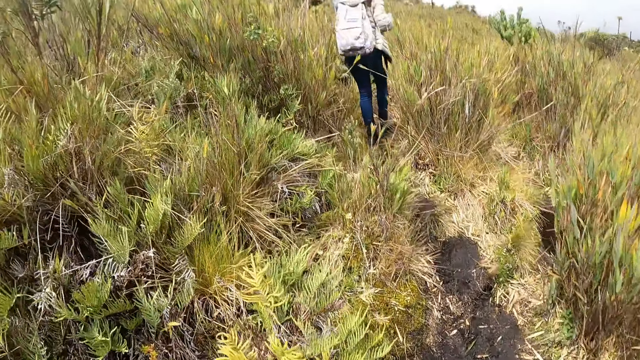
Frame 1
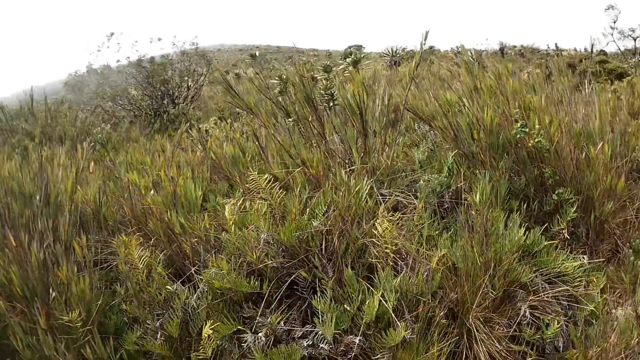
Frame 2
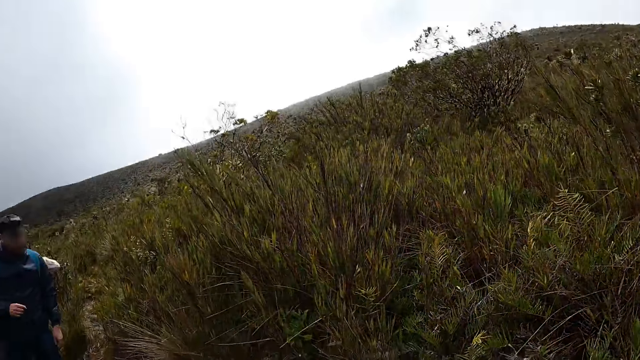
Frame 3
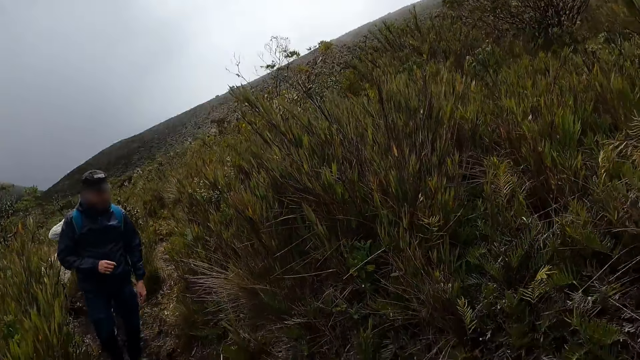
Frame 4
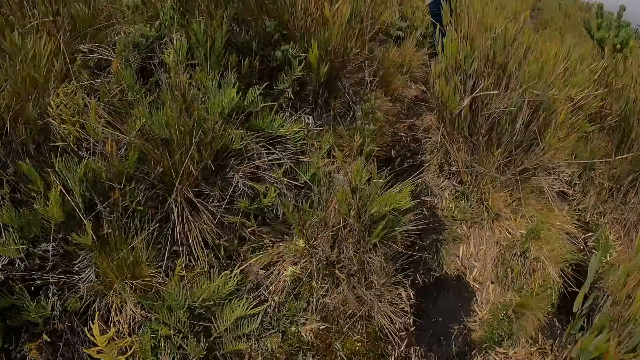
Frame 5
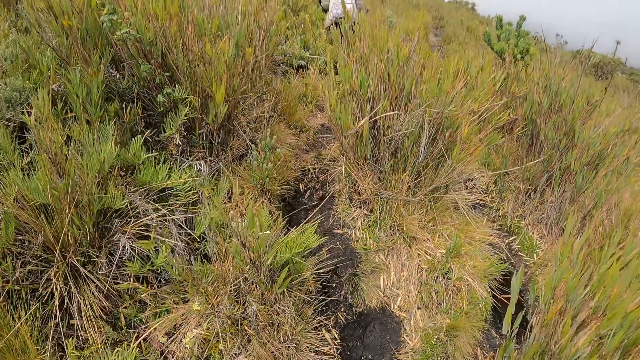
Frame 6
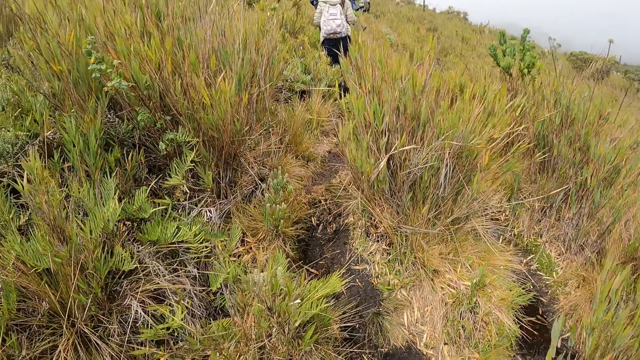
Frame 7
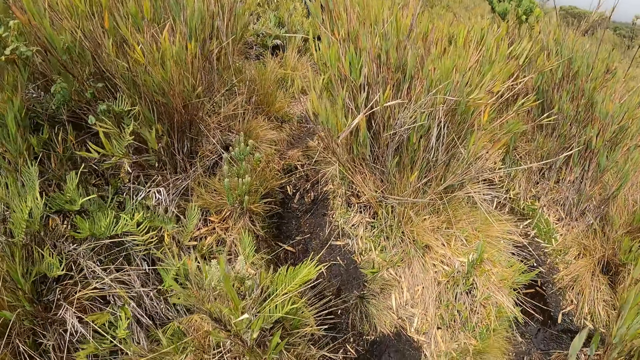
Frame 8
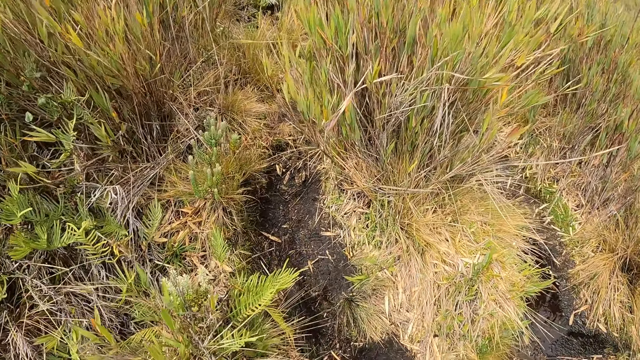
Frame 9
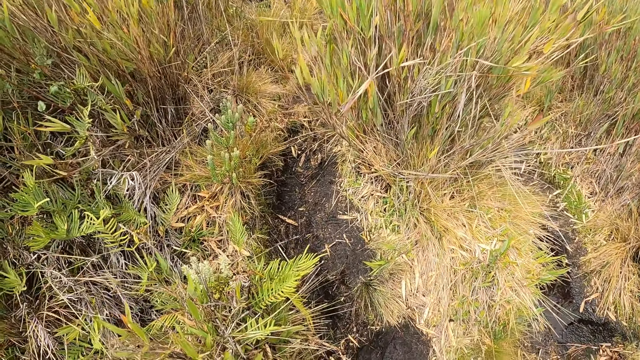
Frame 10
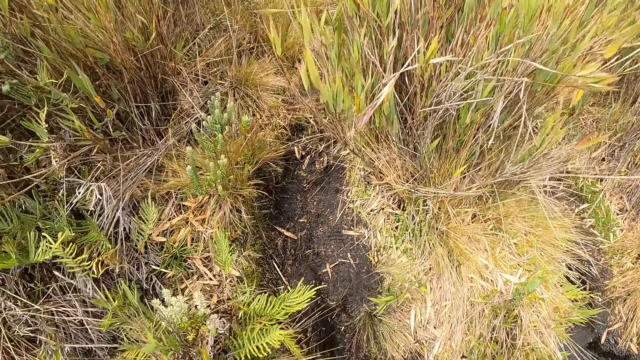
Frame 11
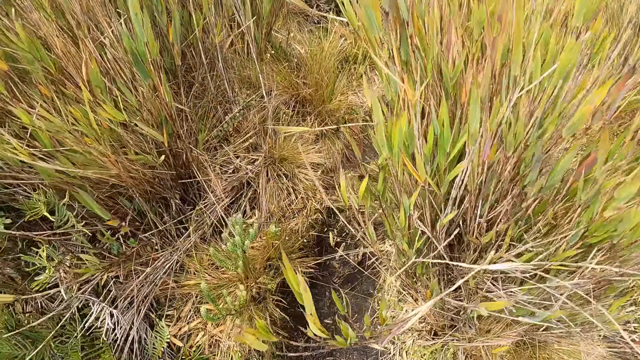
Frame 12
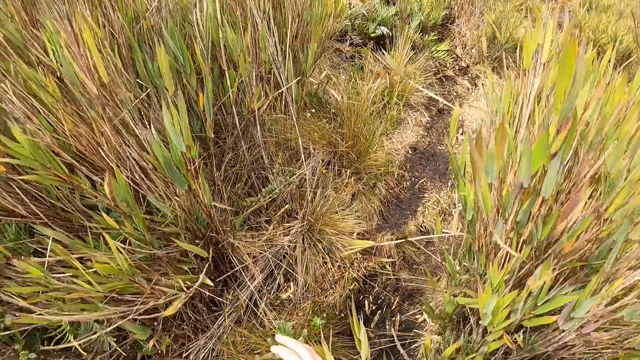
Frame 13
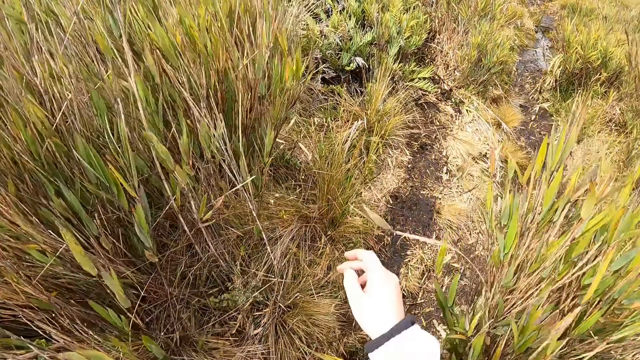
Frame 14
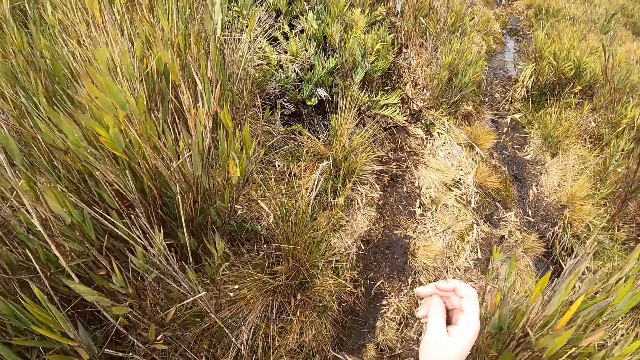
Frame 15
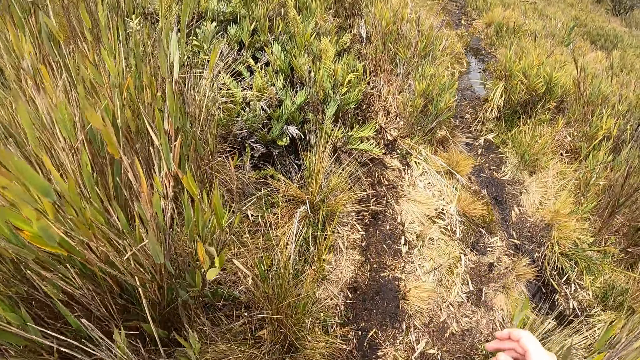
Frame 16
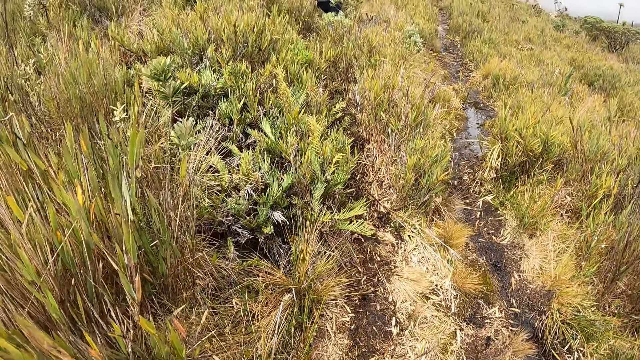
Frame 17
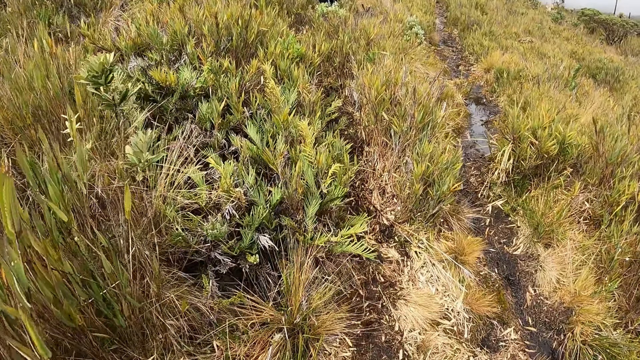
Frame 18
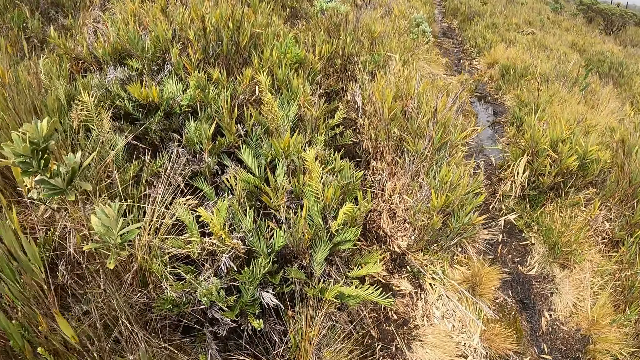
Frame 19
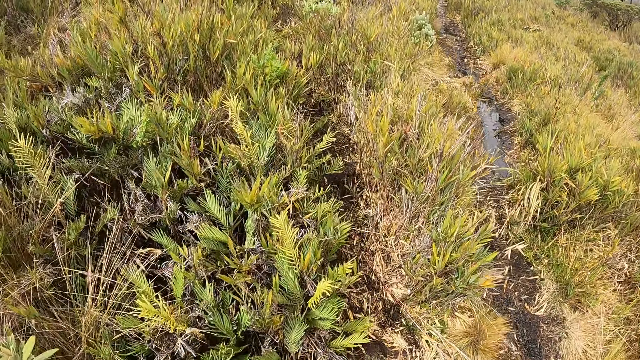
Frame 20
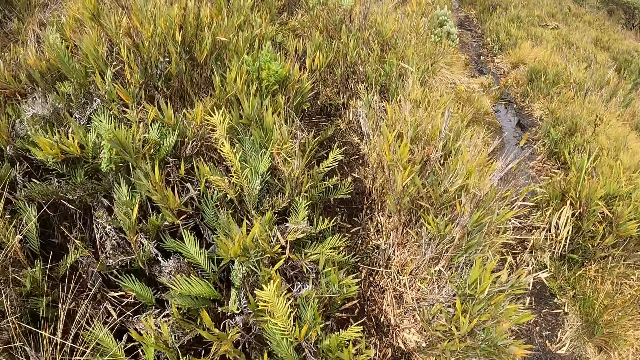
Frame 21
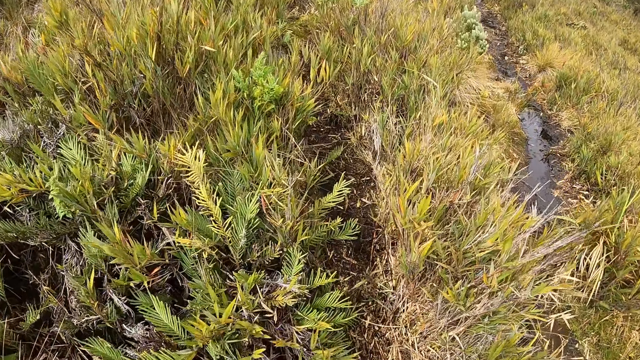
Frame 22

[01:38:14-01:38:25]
The camera wearer looks around the forest. He walks around the forest. He touches the plant with his right hand.

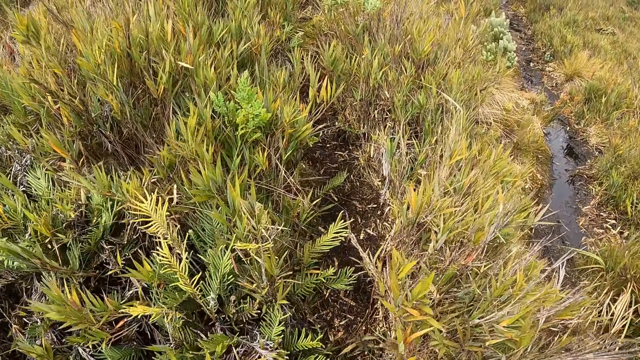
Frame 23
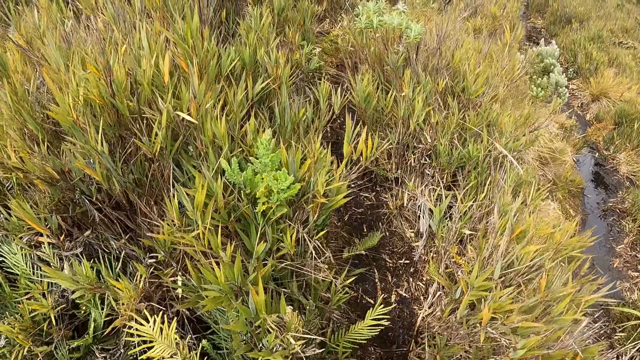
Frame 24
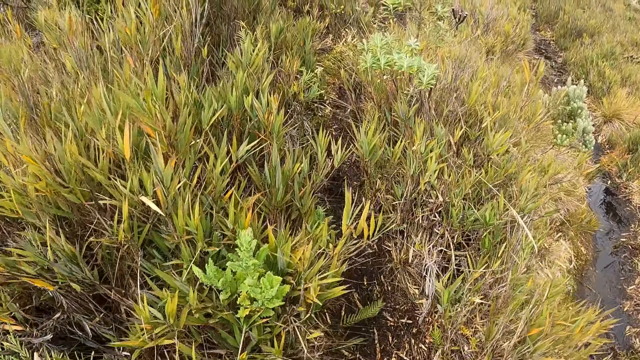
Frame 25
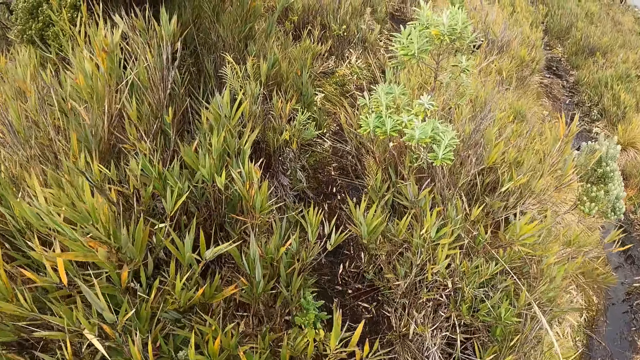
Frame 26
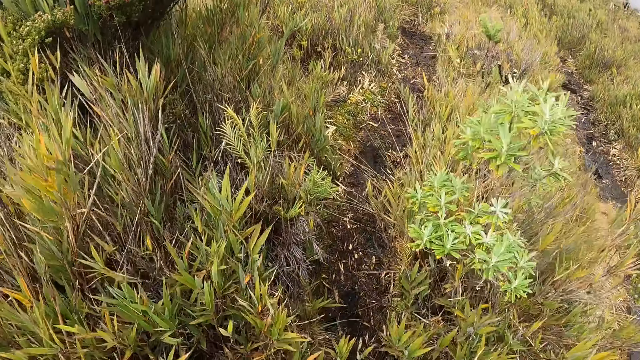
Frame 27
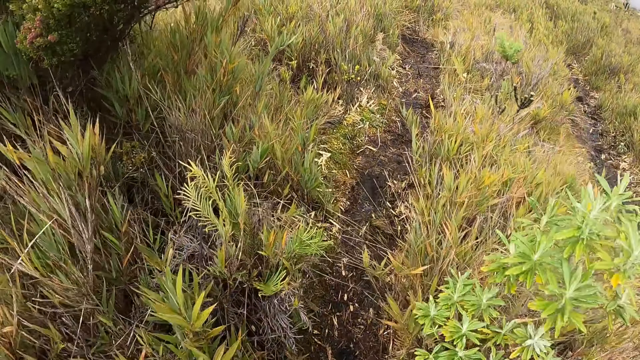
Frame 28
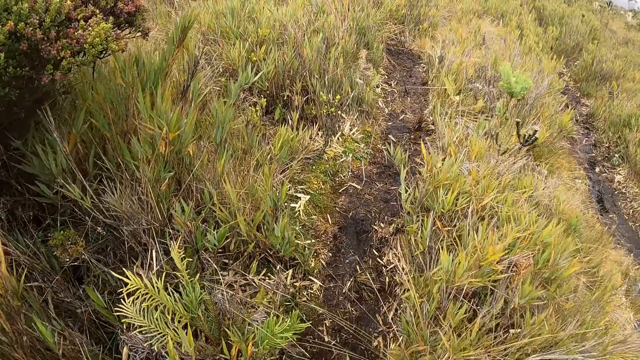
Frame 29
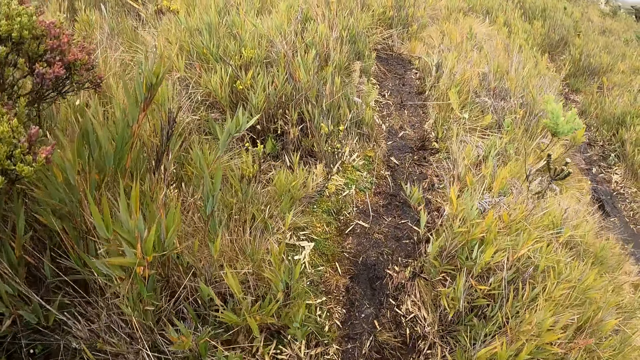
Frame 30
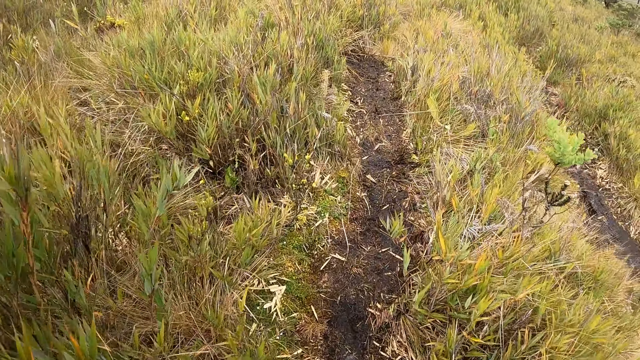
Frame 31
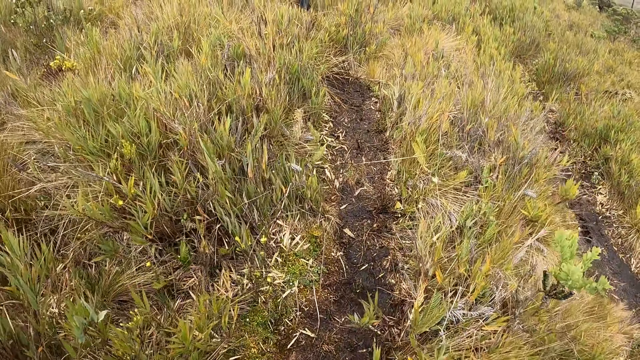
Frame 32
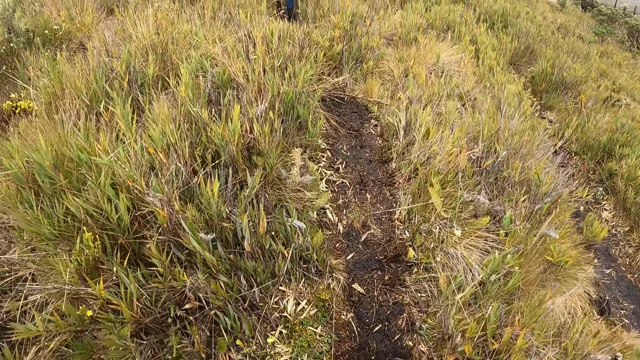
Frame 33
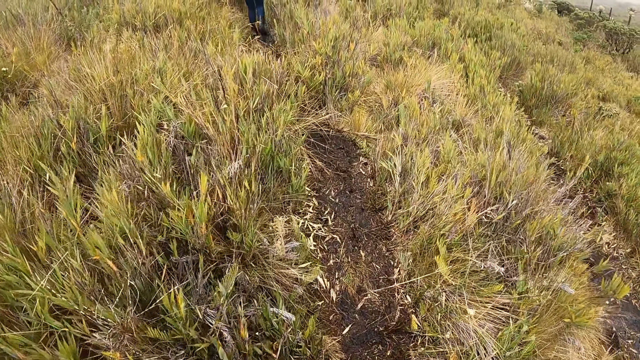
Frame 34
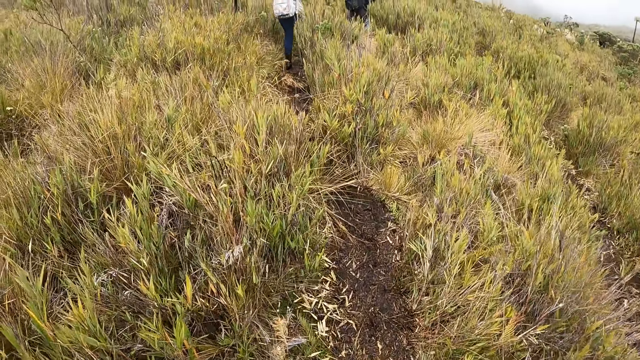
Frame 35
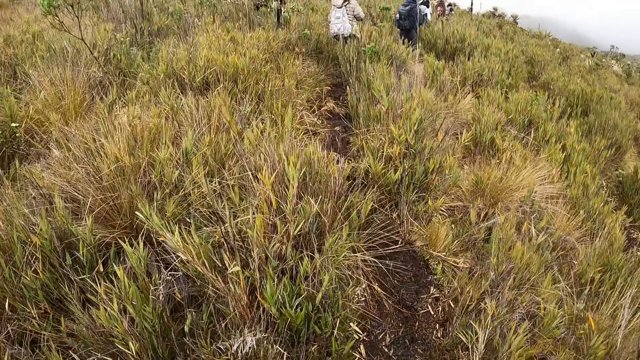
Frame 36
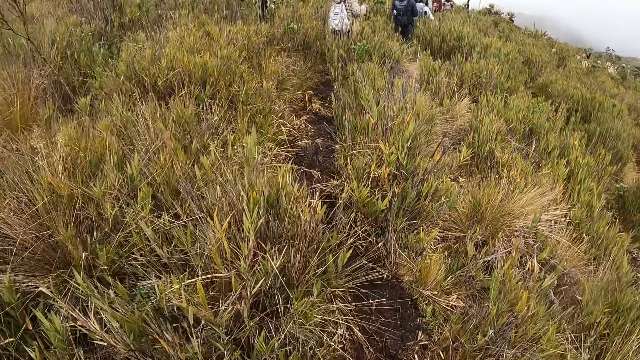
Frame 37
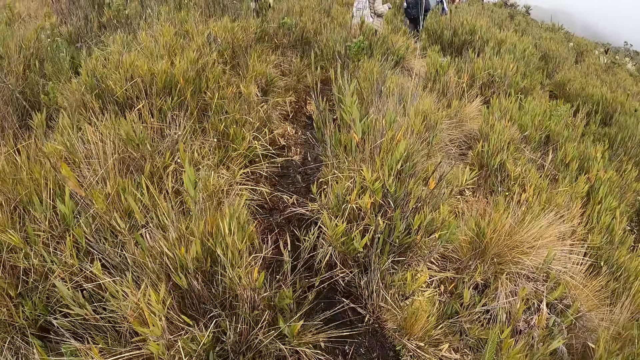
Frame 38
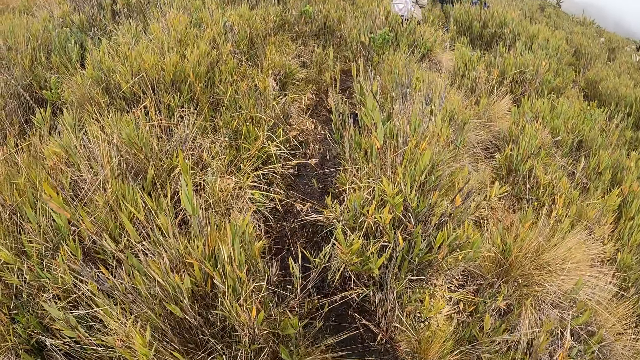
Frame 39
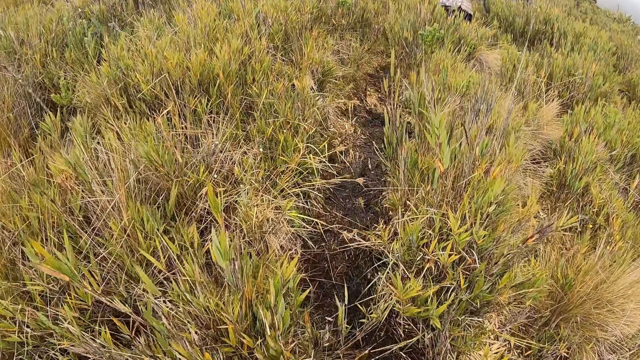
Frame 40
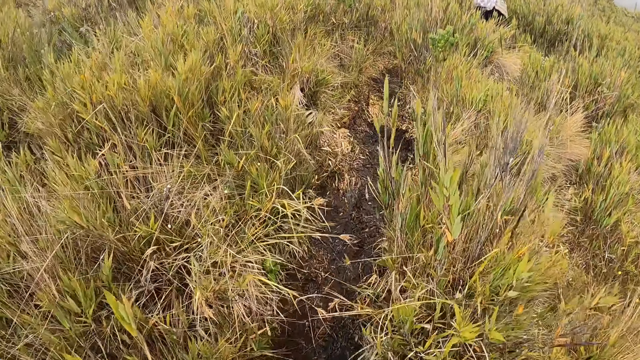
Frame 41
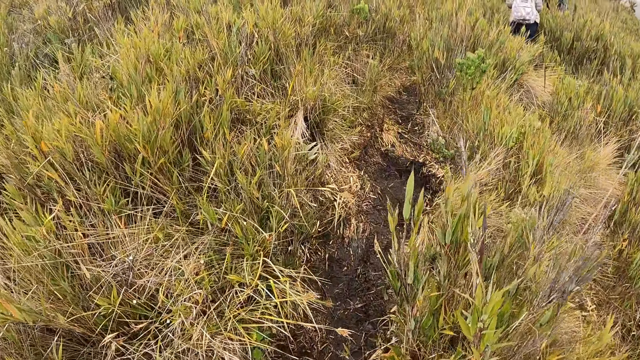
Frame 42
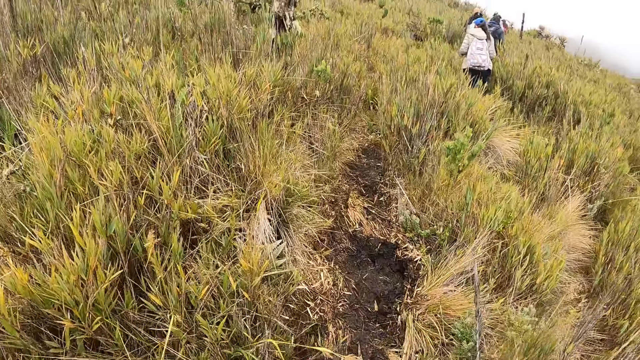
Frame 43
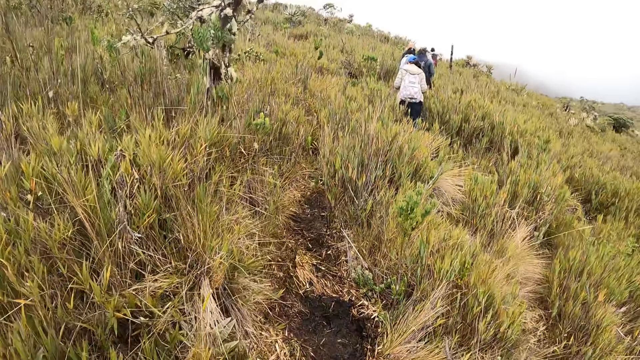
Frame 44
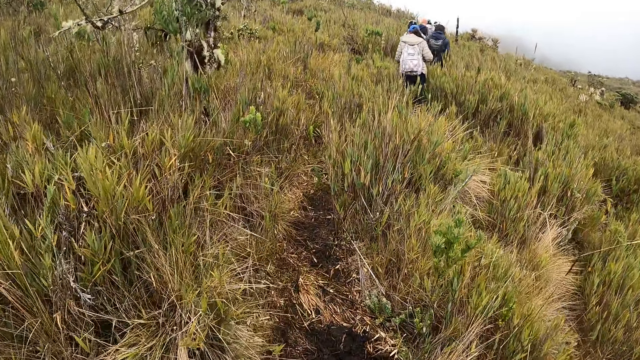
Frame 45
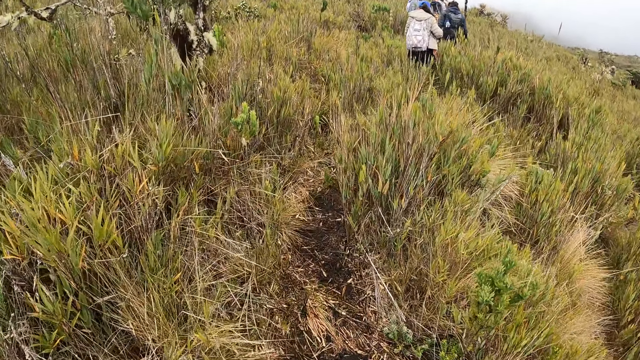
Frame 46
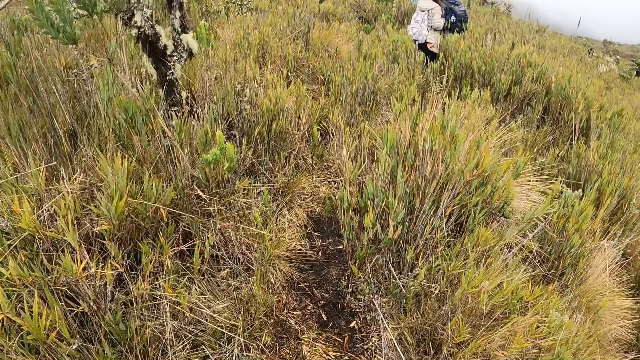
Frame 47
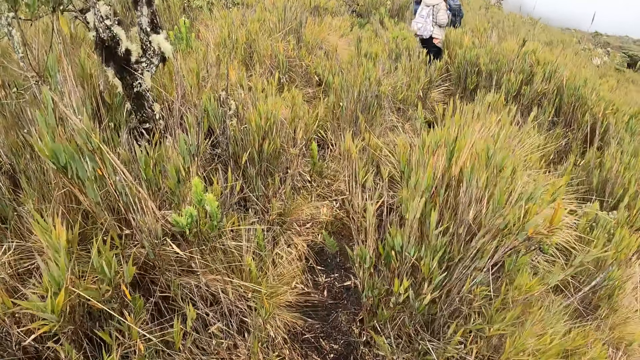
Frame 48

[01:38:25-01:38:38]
The camera wearer walks around the forest. They look at the ground.
